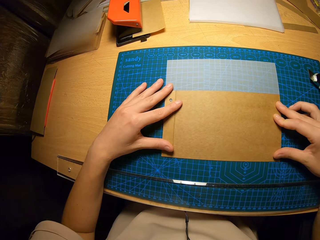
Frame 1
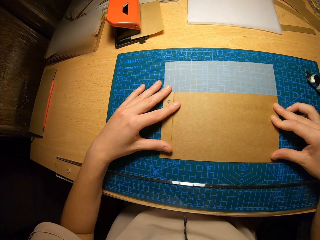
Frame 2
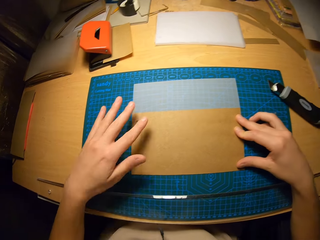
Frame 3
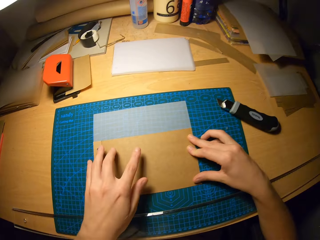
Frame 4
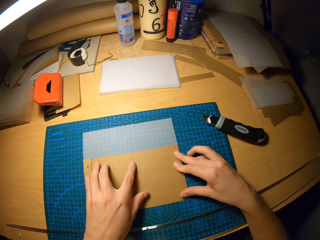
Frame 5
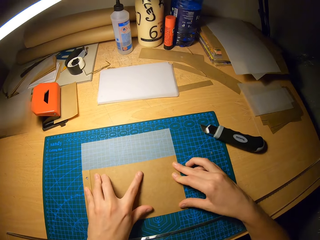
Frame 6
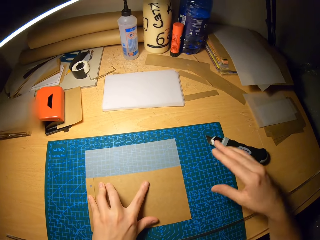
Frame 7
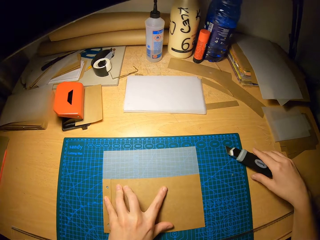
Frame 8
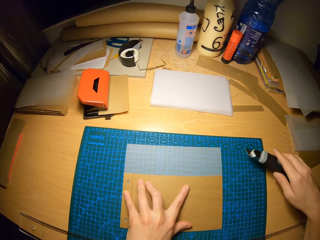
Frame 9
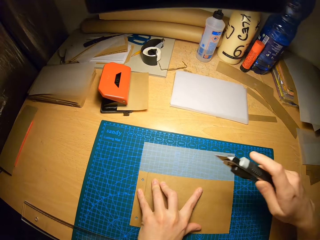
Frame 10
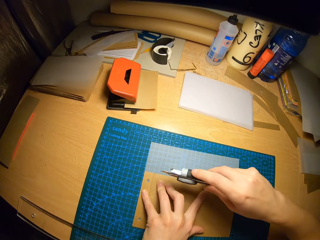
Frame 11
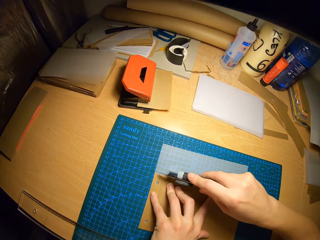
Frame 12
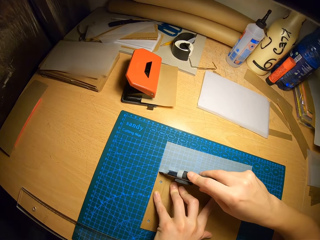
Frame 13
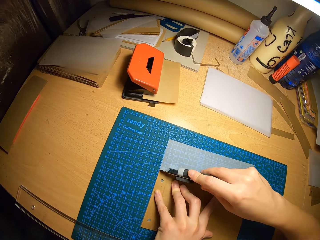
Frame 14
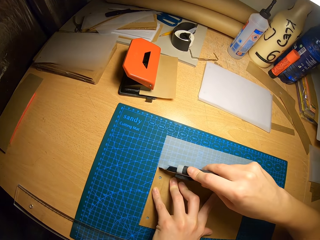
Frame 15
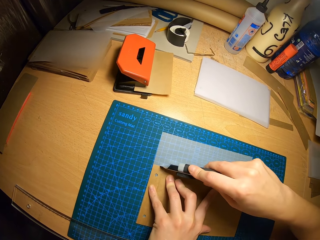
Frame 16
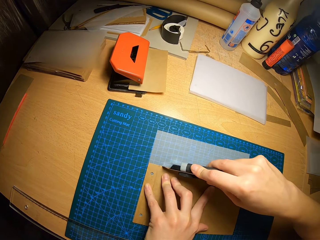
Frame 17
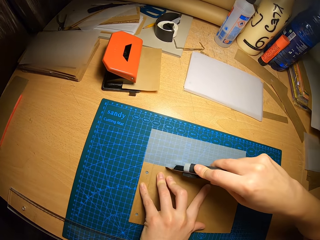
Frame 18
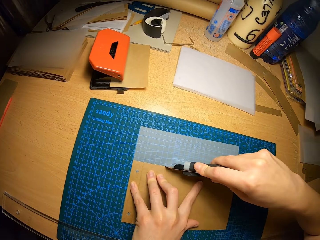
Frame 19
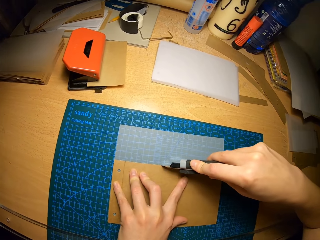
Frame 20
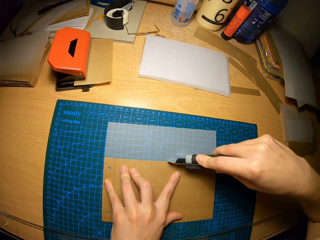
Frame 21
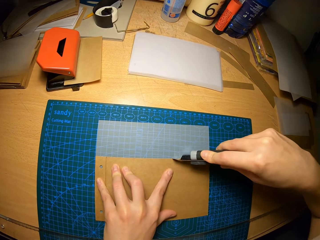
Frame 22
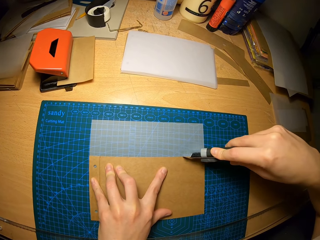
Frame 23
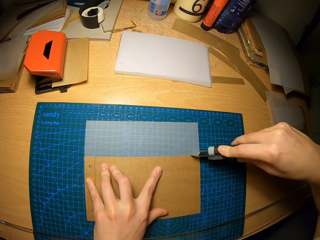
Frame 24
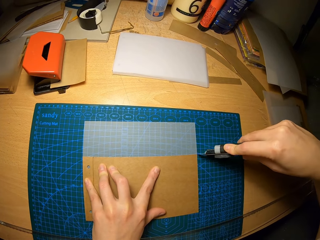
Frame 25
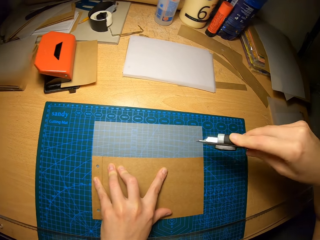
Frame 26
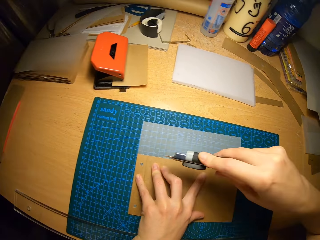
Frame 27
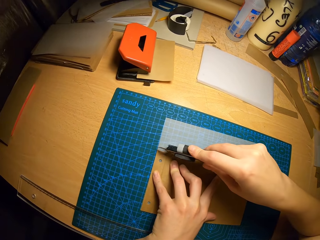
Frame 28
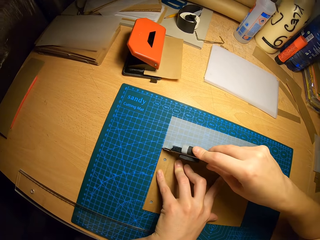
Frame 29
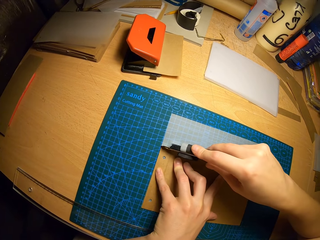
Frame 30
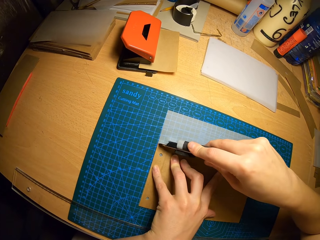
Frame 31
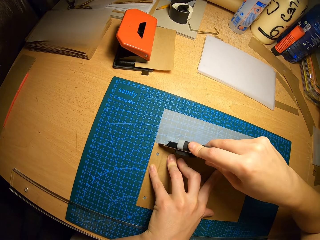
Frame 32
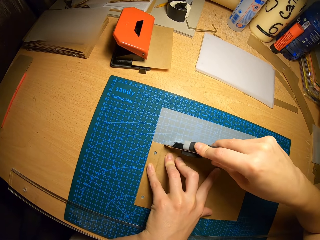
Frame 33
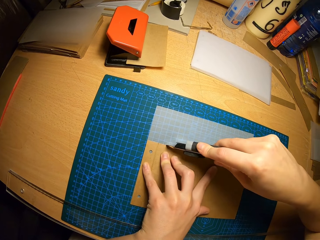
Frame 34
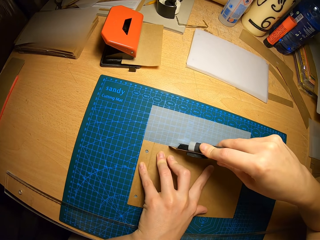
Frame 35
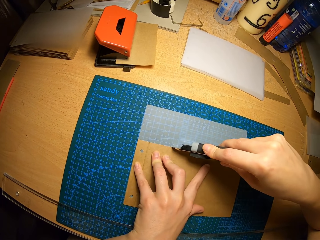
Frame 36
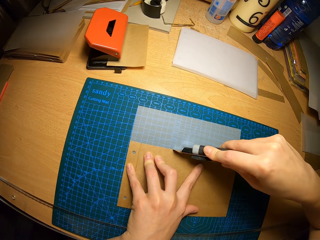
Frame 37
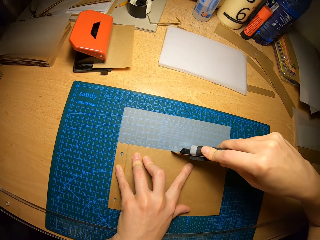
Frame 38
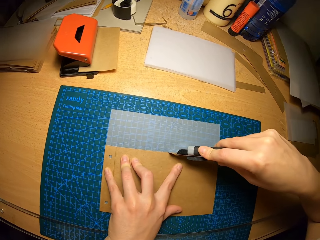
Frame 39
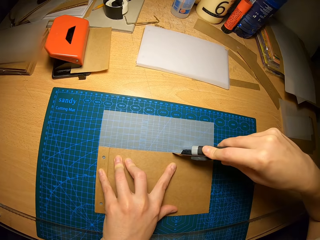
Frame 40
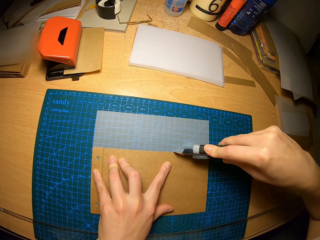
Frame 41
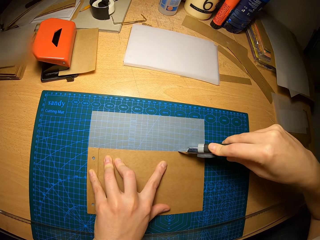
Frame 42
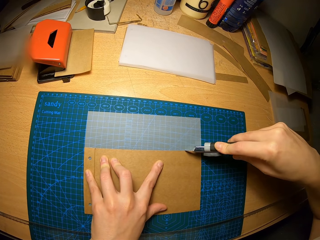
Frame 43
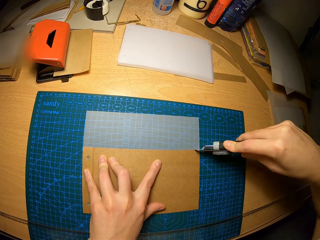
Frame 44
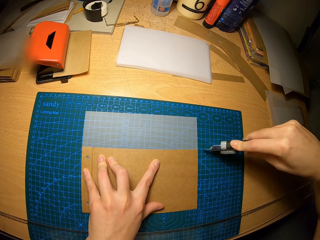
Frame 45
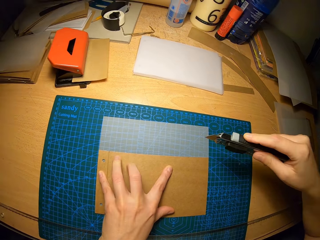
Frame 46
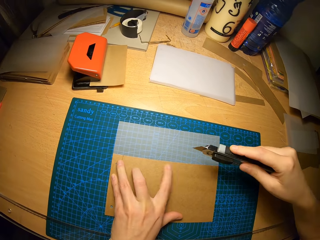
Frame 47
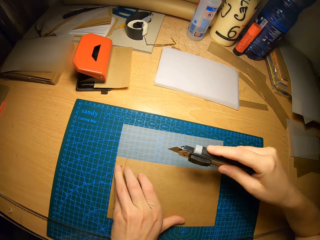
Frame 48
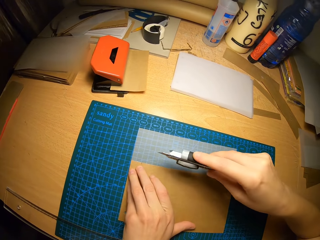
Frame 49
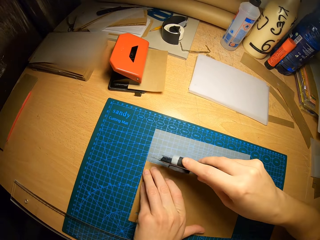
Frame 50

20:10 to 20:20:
The camera wearer picks up the safety cutter or utility knife from the table with his right hand. He marks out a portion of the paper on the craft mat with the safety cutter. He cuts the craft paper with the utility knife on the cutting mat. He marks out a portion of the paper on the craft mat with the safety cutter again.

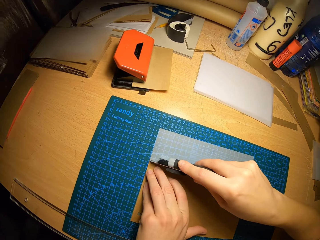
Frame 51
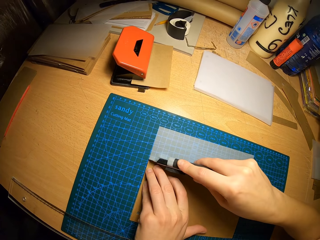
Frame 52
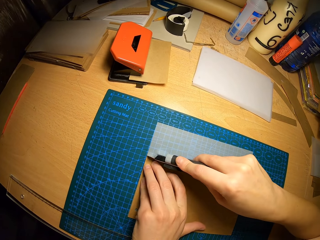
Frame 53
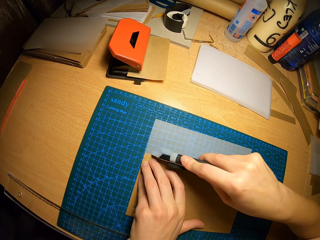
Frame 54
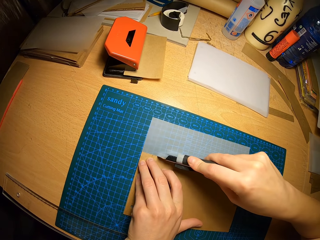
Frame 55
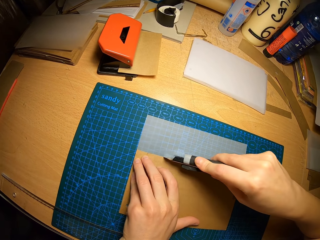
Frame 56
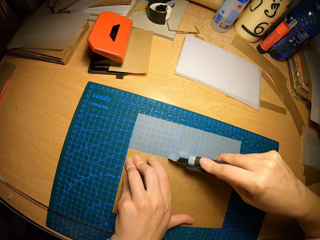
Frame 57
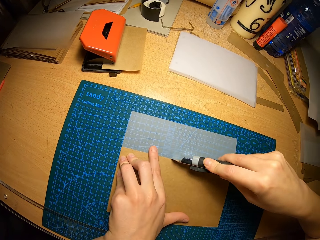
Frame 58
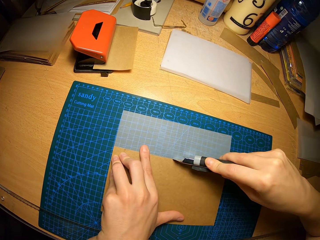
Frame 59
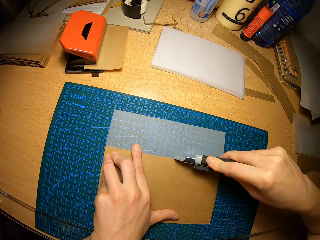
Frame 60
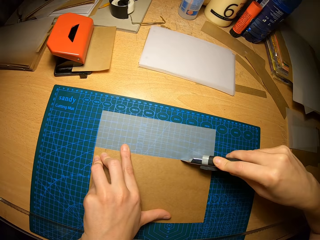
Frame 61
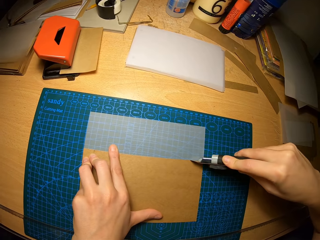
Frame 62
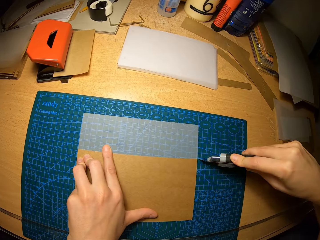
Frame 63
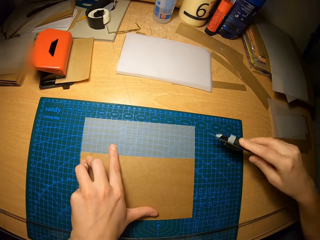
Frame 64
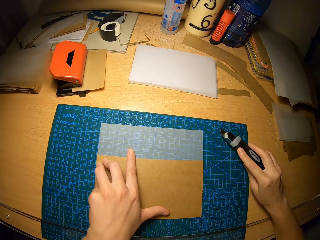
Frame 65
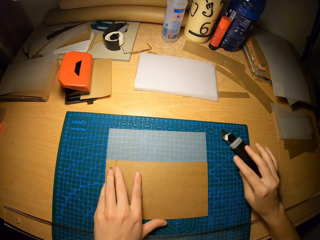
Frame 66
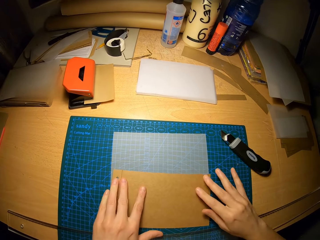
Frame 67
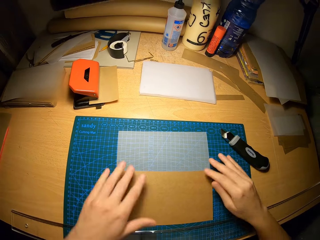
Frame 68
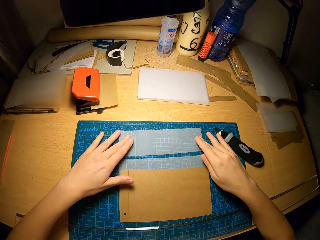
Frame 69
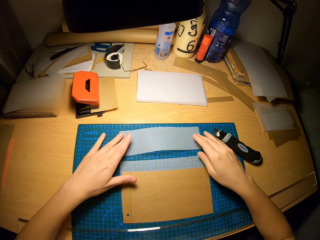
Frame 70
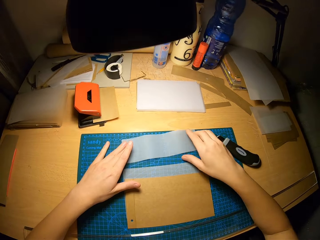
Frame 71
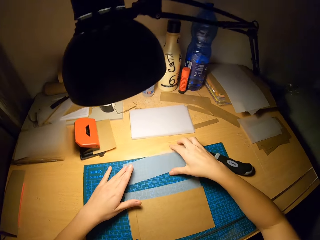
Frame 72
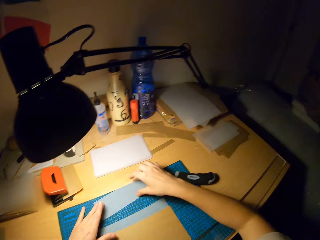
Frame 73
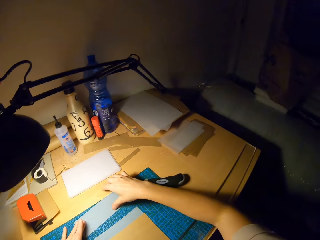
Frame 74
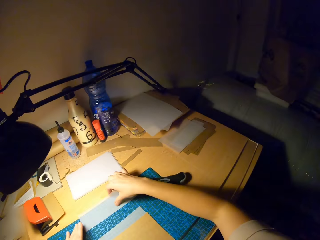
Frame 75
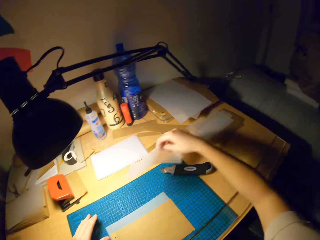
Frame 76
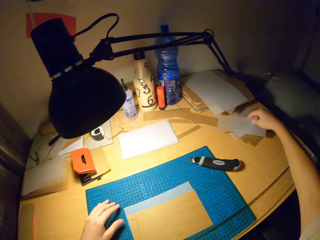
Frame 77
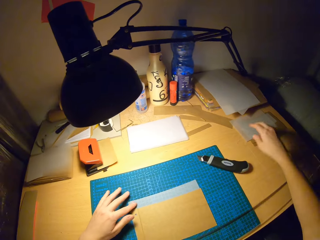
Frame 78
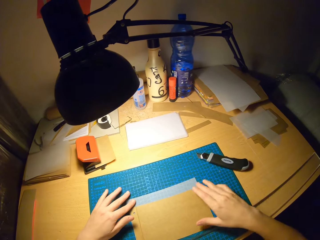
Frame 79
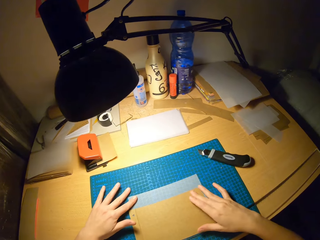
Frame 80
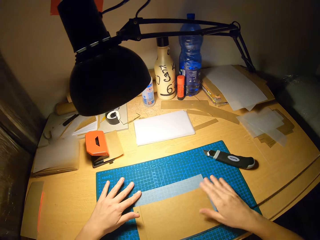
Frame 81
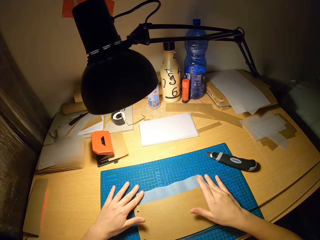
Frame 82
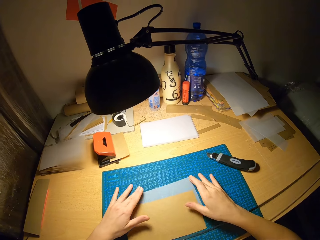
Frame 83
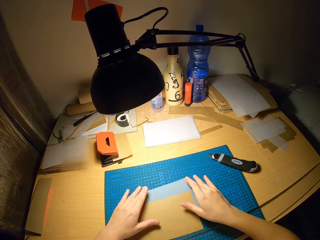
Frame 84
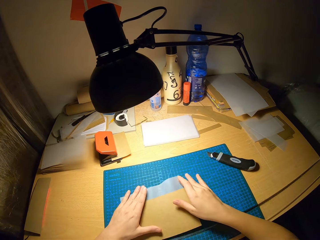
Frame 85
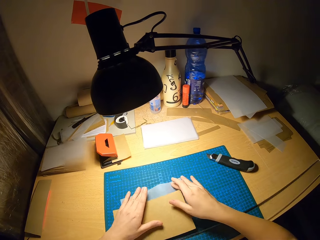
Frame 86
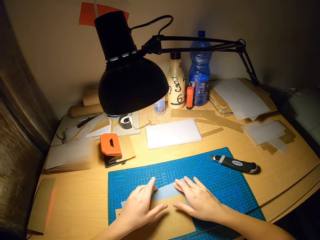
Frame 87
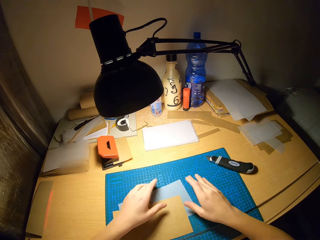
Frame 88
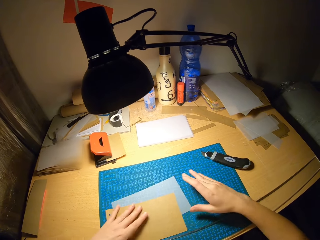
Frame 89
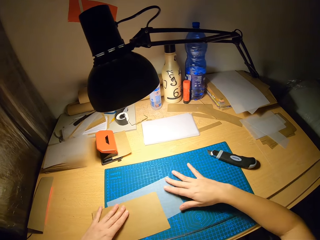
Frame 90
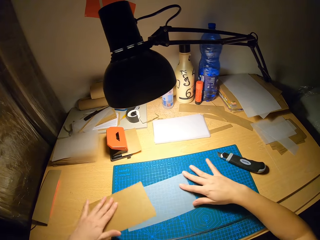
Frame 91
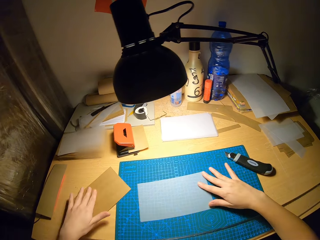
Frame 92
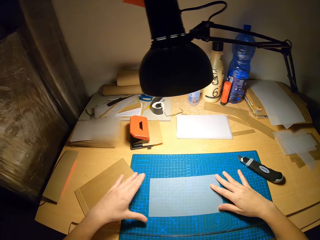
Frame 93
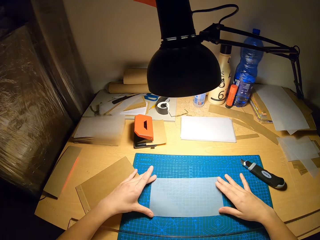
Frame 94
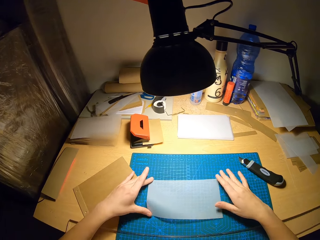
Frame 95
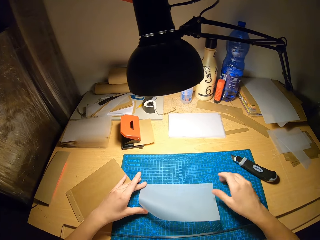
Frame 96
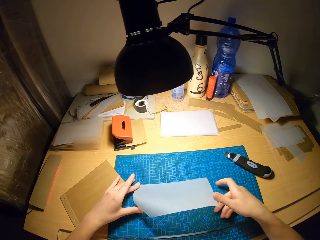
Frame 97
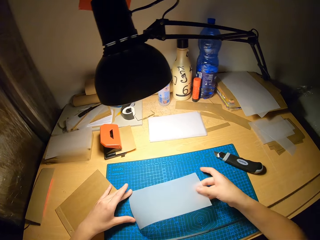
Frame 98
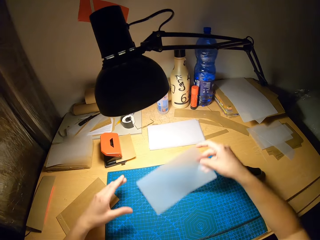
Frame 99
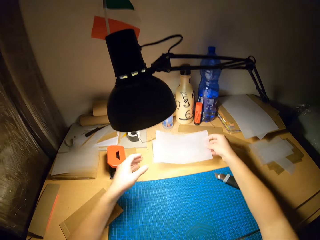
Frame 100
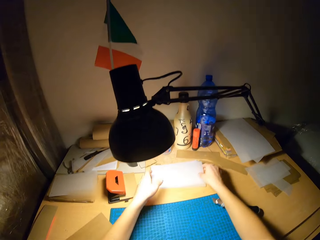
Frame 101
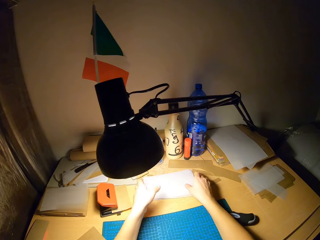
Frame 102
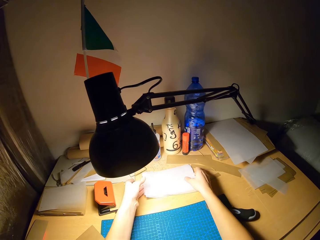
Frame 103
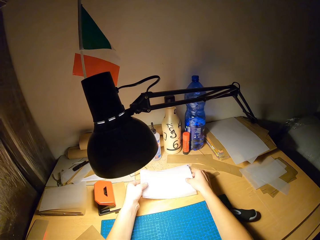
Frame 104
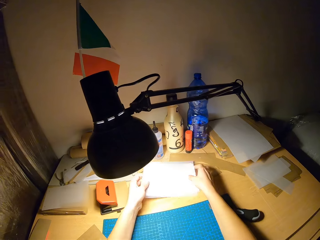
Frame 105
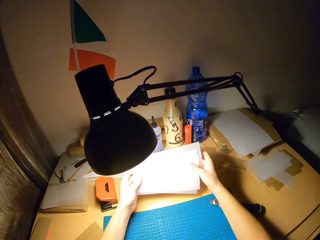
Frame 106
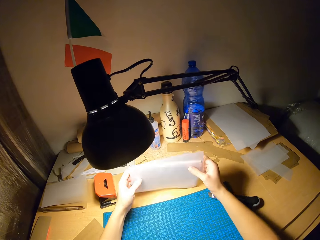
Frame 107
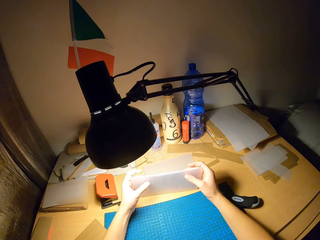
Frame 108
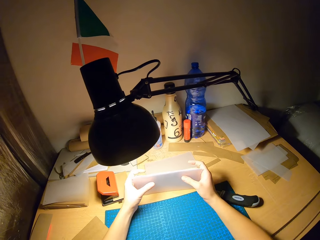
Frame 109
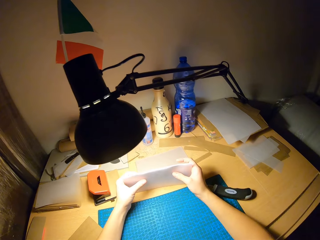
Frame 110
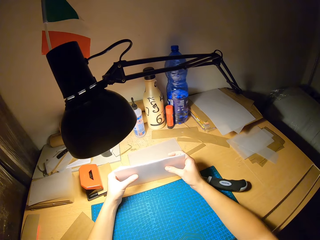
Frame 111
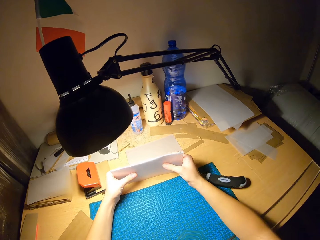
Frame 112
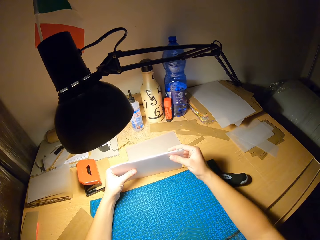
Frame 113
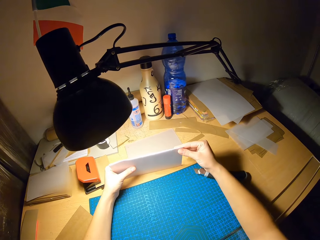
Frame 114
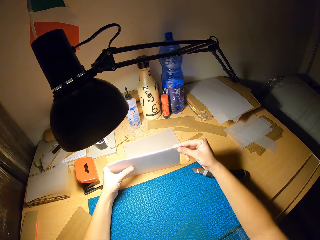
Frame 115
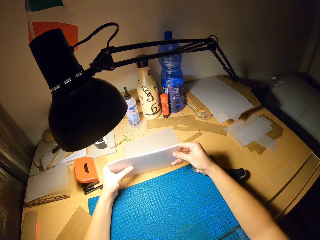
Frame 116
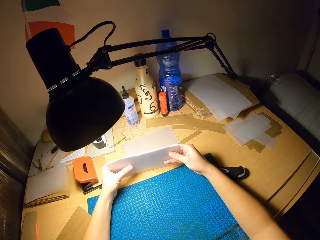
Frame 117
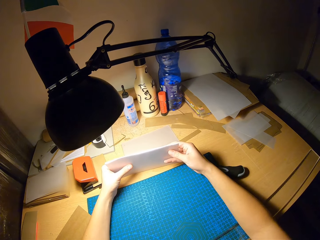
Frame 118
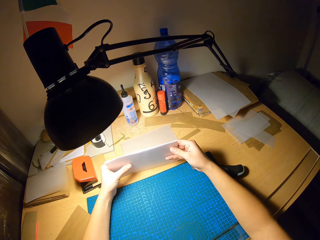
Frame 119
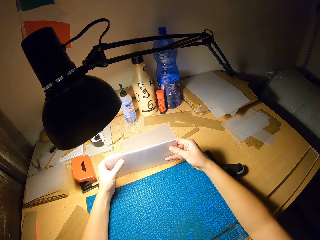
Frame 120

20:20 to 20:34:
The camera wearer cuts the paper on the craft mat with the safety cutter. He drops the safety cutter from the table with his right hand. He moves the paper on the craft mat with his hands. He places both hands on the paper. He picks up the paper from the craft mat with his hands. He drops the paper on the table with his right hand. He moves the papers on the craft mat with his hands. He picks up the paper from the craft mat with his hands and drops the paper on the table. He picks up the papers on the table with both hands. He puts the craft papers on the other craft papers. He holds the craft papers together on the table. He adjusts the papers with his hands.
